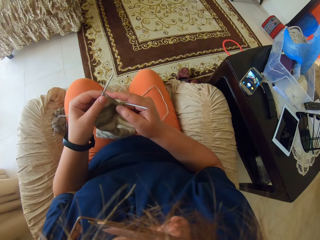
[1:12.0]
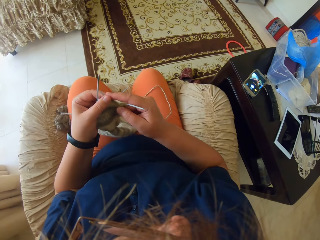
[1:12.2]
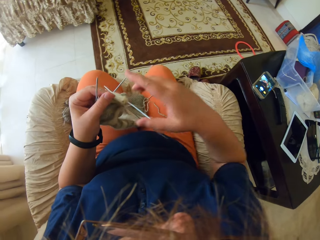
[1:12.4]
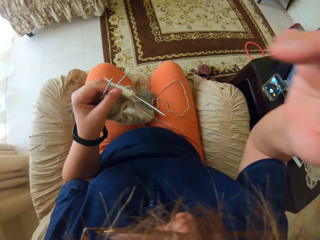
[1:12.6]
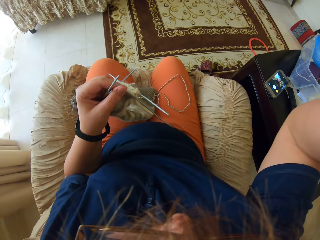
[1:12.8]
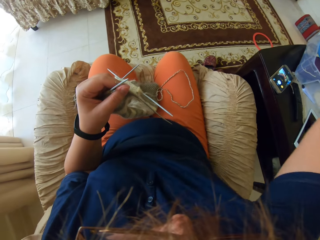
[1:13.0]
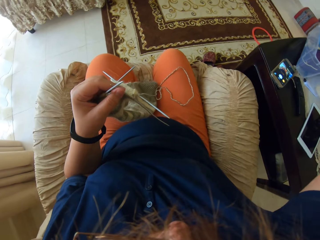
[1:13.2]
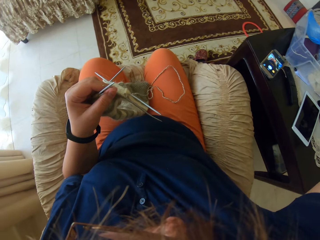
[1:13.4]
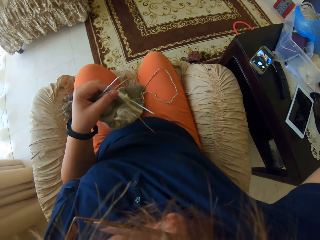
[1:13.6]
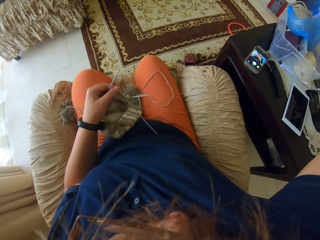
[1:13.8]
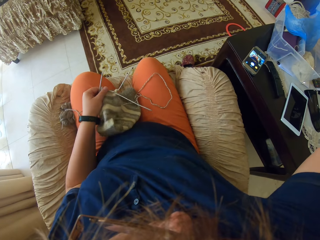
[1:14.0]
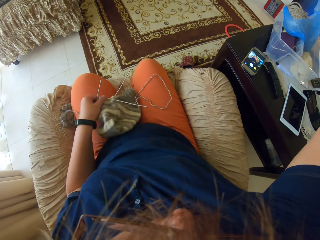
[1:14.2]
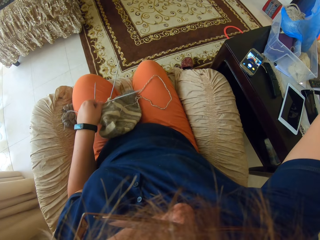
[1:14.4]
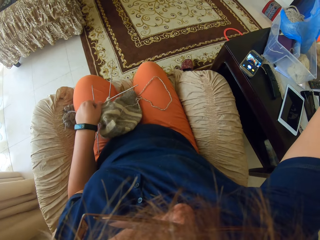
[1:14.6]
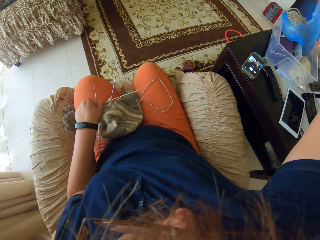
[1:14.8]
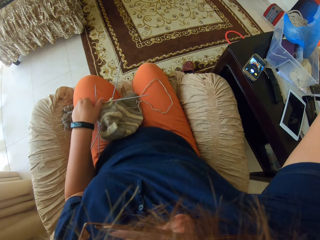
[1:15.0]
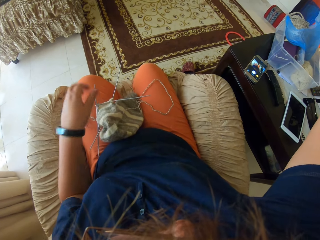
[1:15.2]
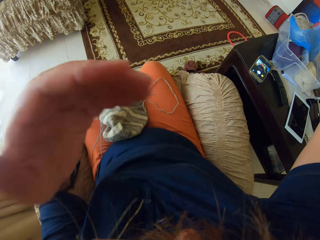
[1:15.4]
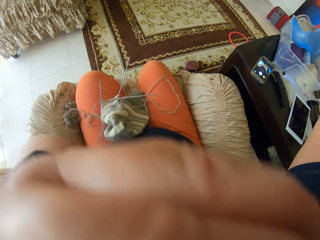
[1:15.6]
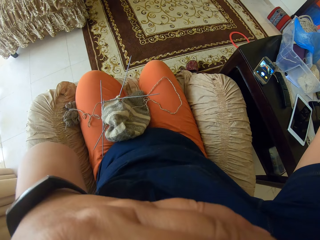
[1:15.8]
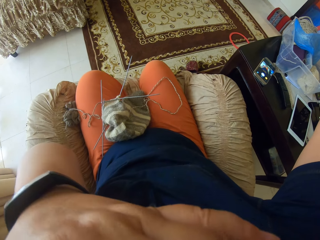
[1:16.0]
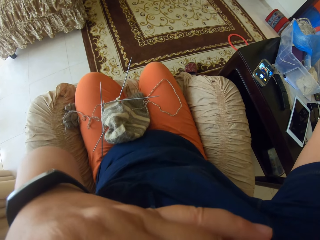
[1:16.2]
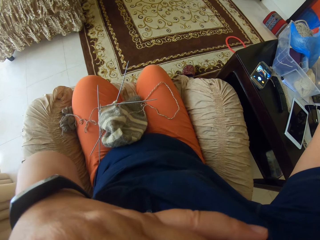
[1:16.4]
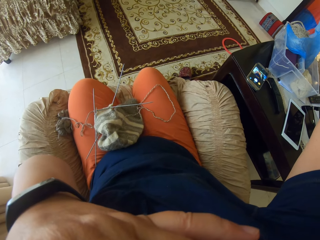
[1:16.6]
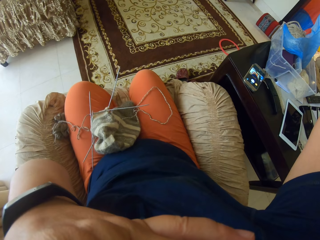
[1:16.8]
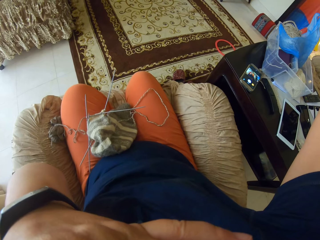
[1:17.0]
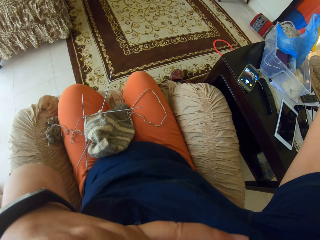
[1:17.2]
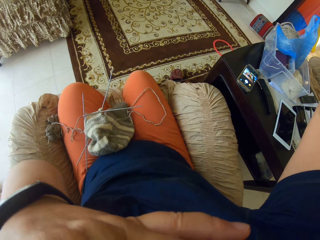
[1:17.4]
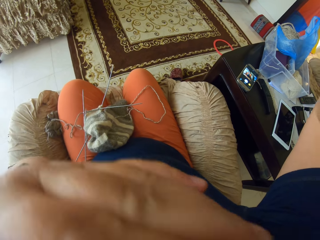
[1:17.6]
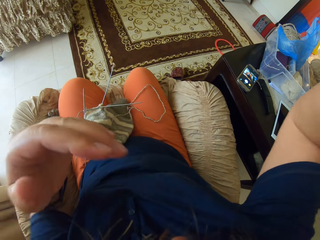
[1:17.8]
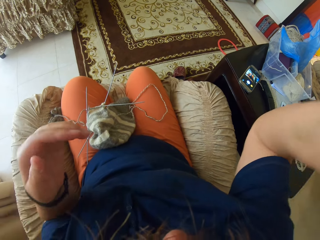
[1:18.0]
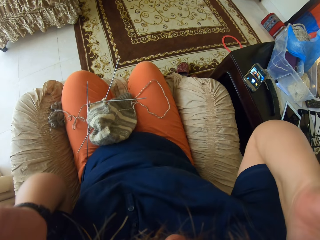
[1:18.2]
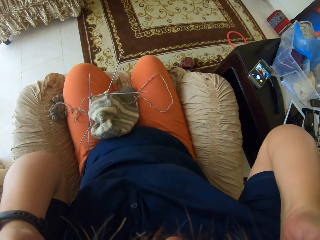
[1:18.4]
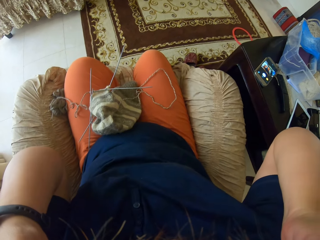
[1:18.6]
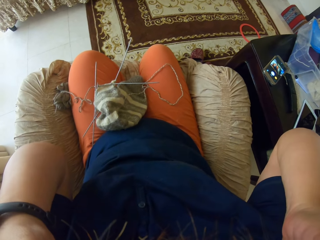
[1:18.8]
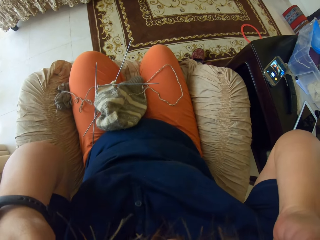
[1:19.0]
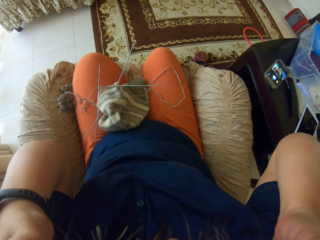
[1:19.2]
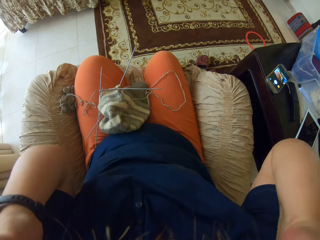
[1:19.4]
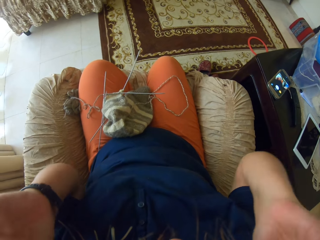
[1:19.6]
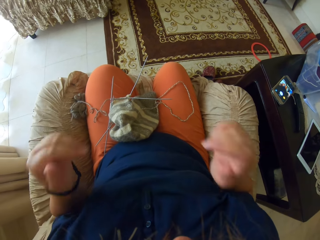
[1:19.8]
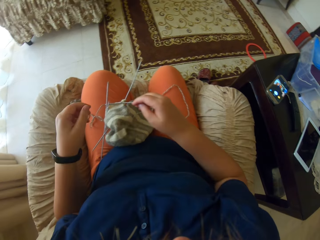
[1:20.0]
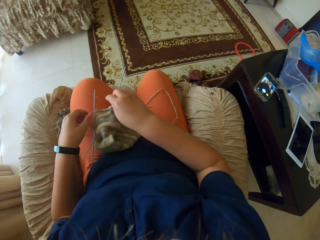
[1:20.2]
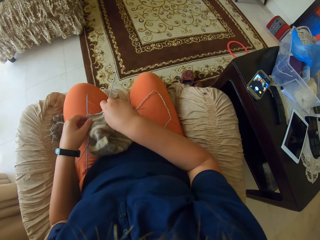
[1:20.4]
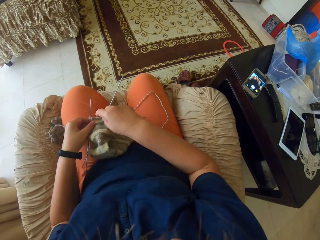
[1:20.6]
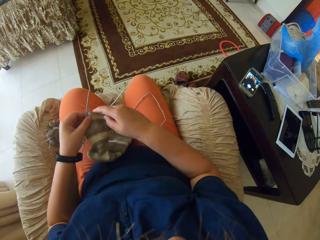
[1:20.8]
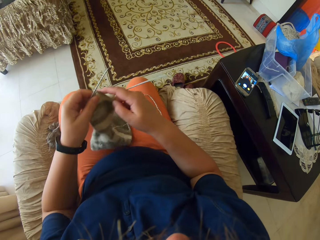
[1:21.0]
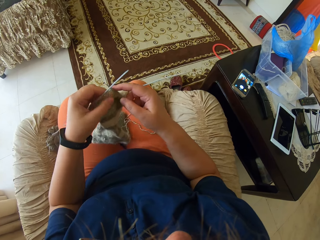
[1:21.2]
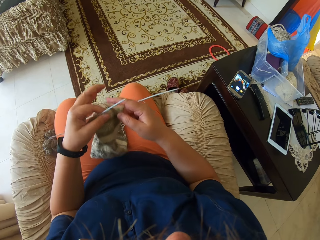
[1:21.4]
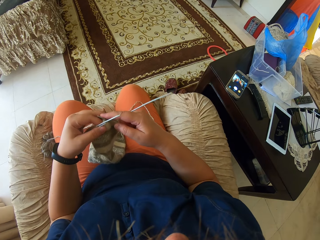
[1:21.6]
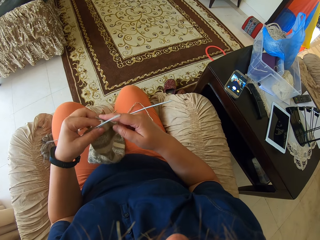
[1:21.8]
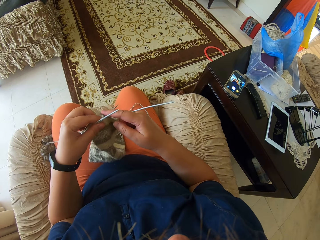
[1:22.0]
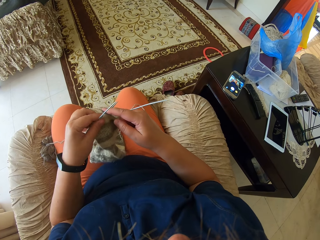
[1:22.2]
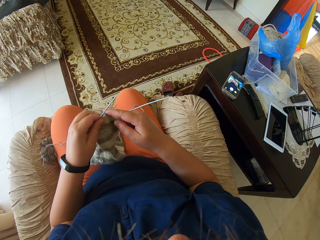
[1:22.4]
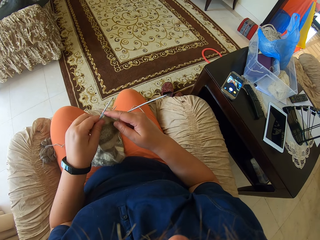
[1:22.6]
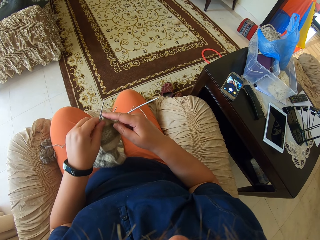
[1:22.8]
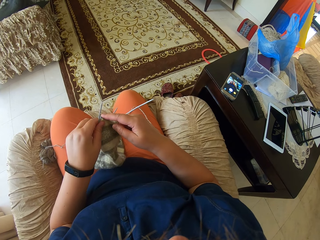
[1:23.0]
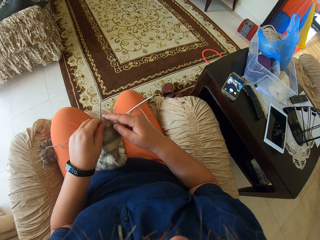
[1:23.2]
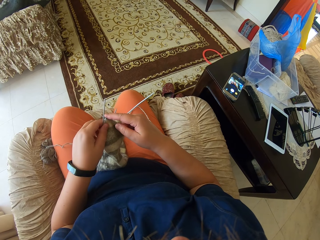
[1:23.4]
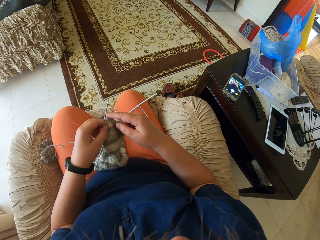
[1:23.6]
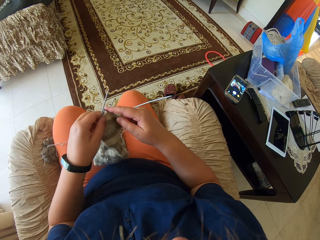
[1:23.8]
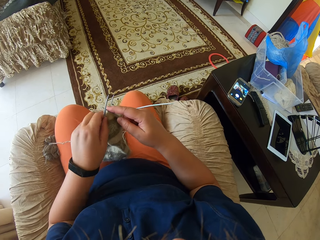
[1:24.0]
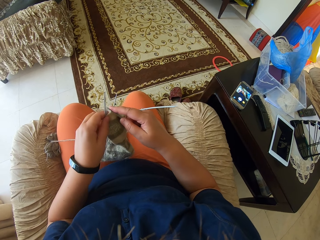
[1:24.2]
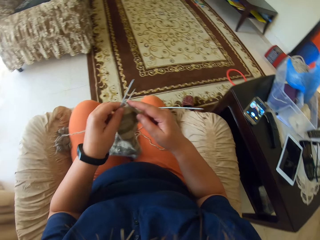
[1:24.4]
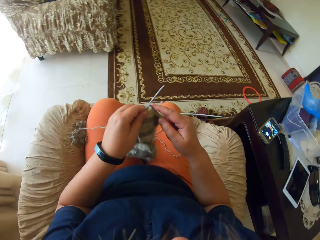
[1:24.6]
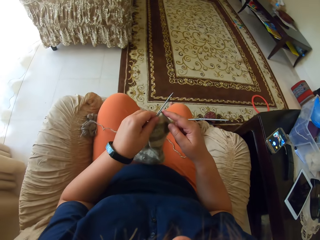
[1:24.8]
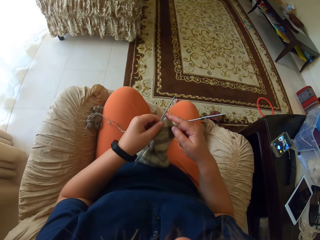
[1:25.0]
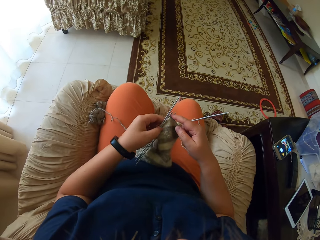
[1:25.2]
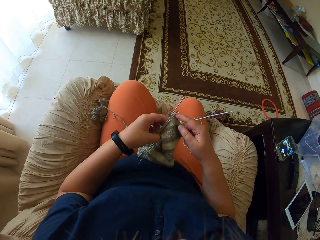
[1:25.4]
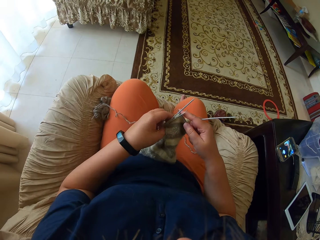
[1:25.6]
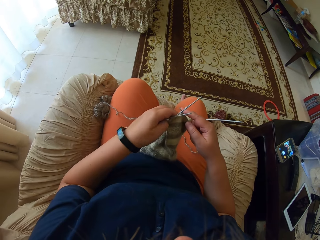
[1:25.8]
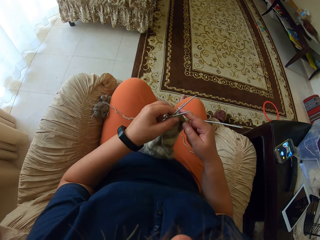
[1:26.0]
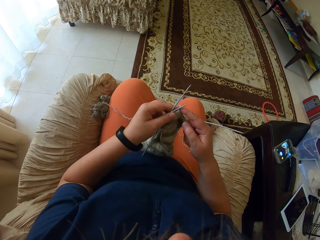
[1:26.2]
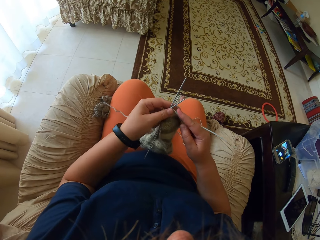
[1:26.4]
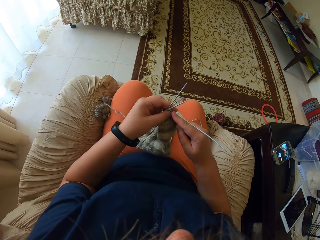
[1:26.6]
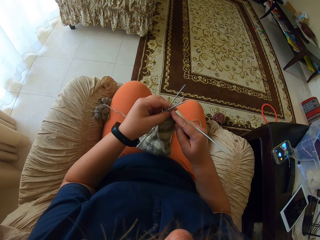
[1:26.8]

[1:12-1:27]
The camera wearer adjusts the camera. They lift the hand. They let go of the cloth with the left hand. They rub the face. They hold the cloth. They knit the cloth.

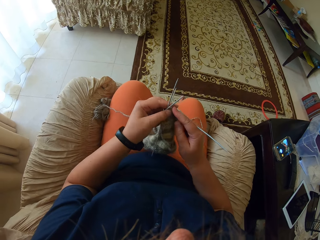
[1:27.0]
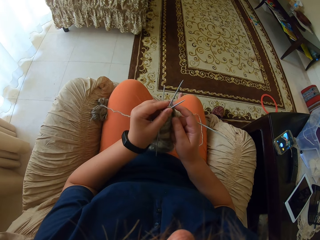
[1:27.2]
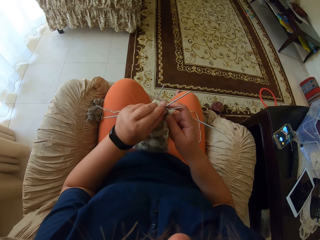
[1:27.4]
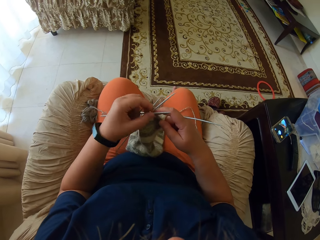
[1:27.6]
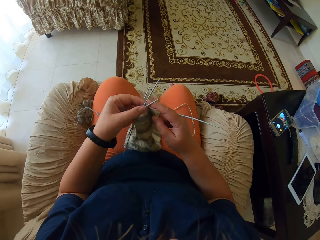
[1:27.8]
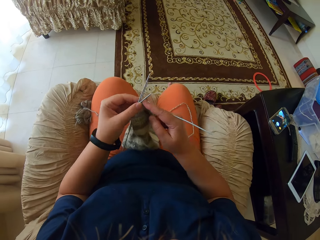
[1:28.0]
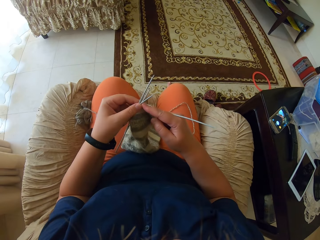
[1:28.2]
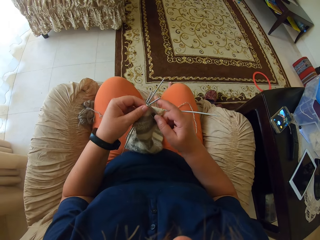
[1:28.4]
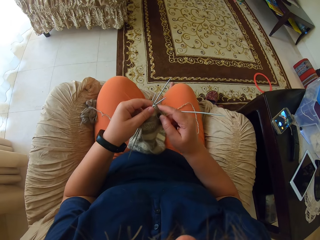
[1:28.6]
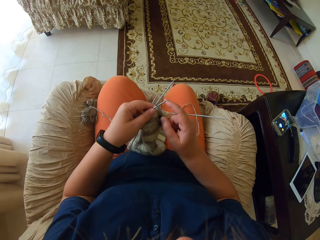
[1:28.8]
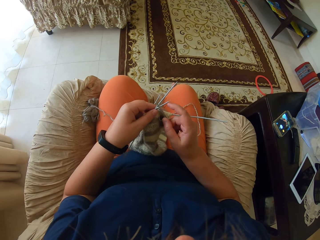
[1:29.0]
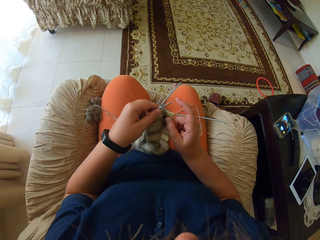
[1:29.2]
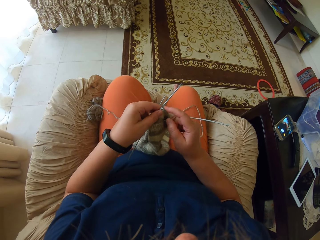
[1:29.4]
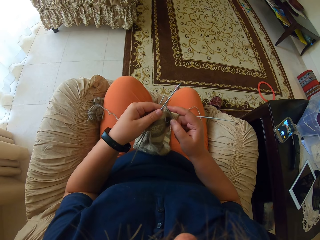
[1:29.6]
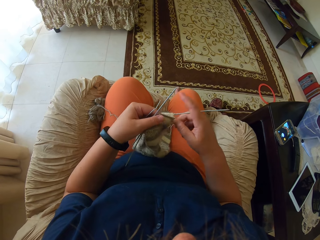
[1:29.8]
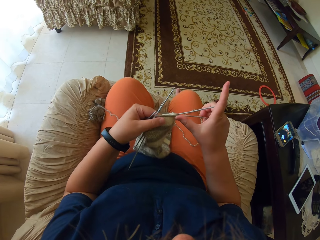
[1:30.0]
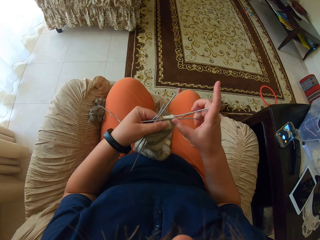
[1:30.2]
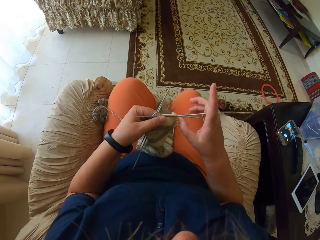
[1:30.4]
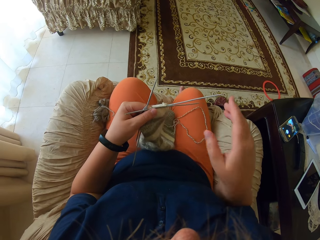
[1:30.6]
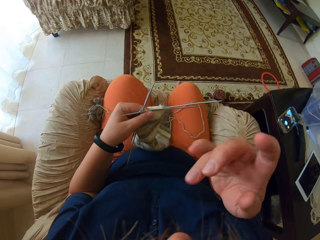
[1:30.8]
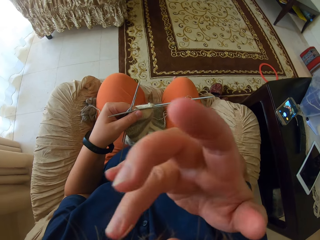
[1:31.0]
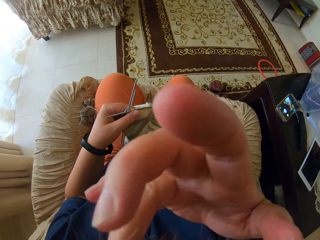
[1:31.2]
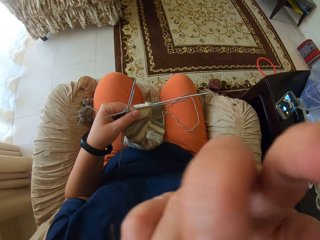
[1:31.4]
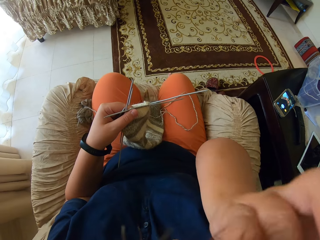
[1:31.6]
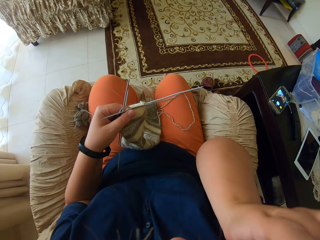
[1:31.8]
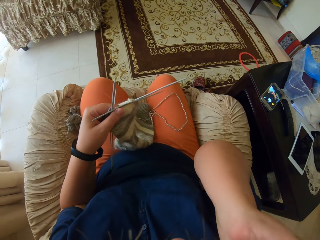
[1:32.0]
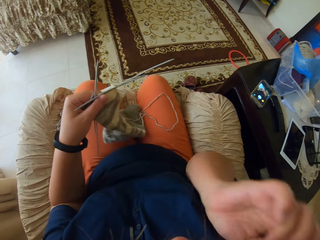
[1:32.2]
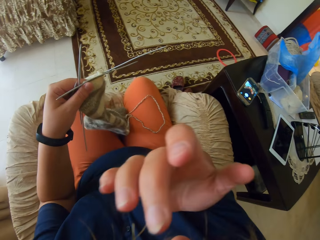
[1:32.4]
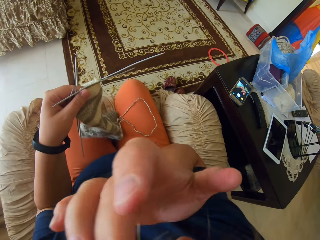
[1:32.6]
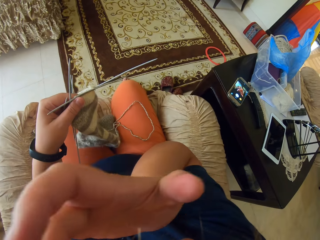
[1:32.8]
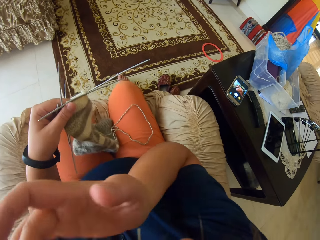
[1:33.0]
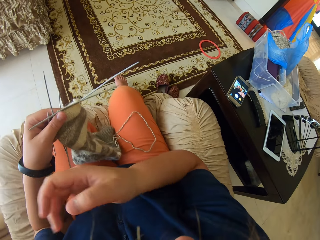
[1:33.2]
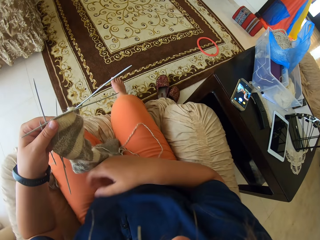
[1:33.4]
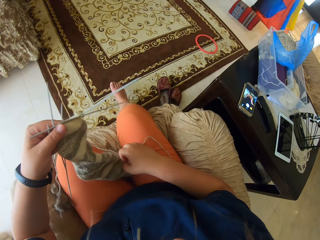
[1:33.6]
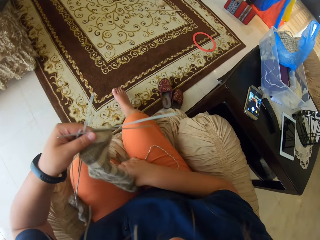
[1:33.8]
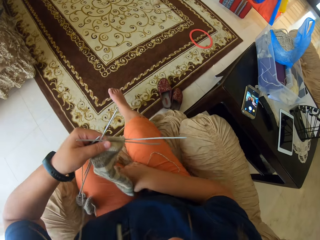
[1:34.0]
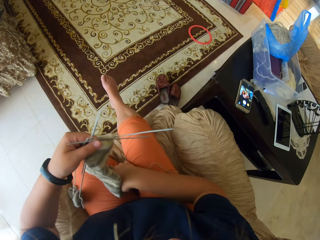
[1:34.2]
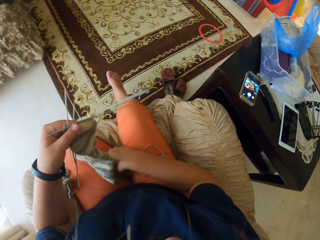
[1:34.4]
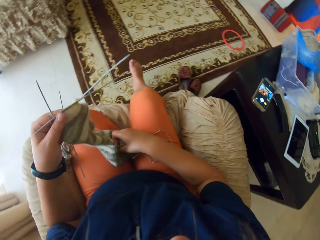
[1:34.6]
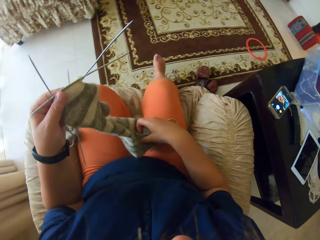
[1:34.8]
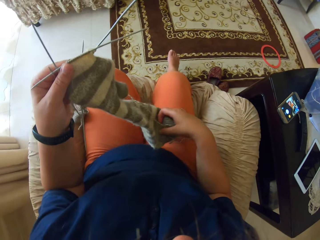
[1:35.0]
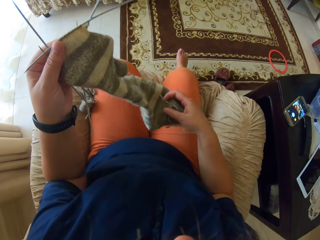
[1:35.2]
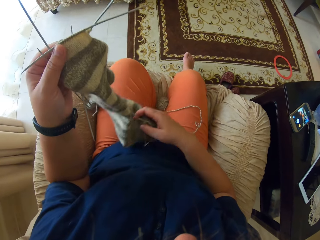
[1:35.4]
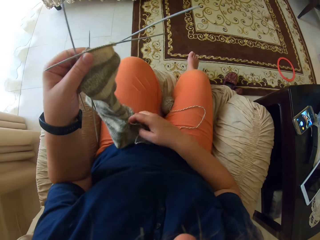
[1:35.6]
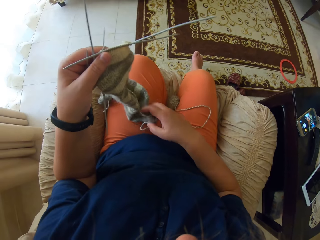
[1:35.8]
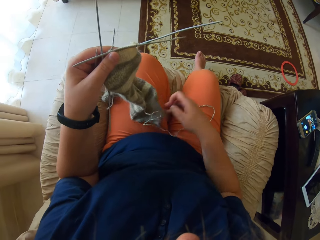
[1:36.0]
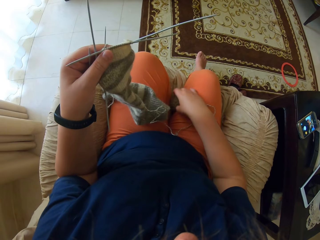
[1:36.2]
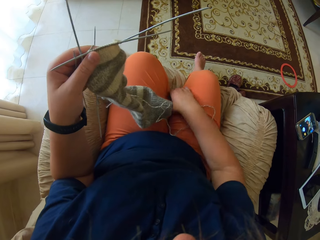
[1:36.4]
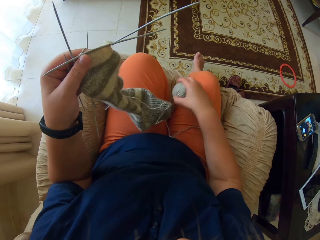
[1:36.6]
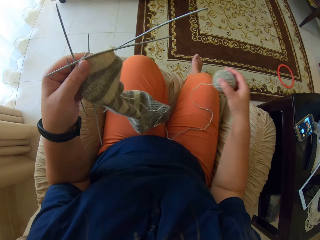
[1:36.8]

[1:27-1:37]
The camera wearer rubs the face. They adjust the cloth.
